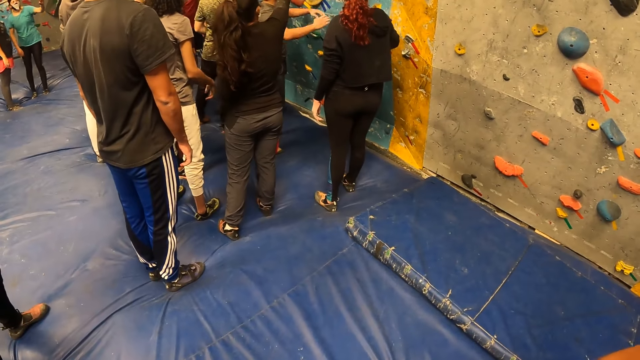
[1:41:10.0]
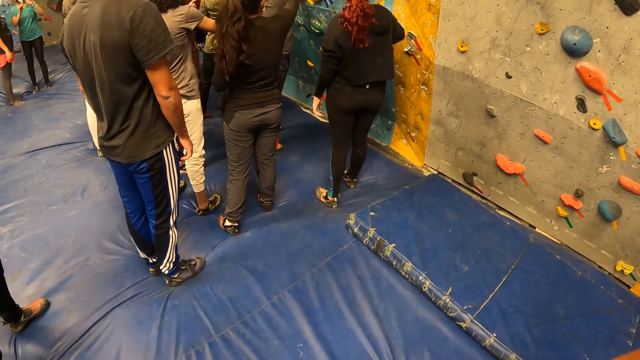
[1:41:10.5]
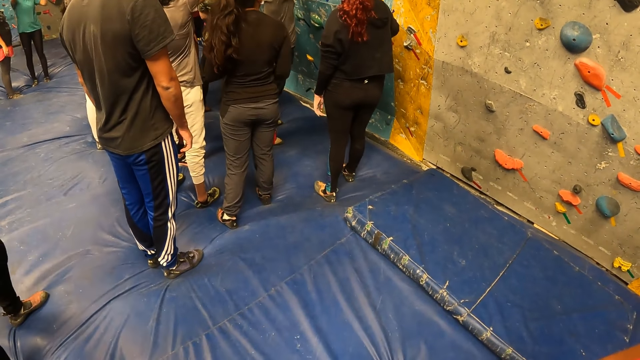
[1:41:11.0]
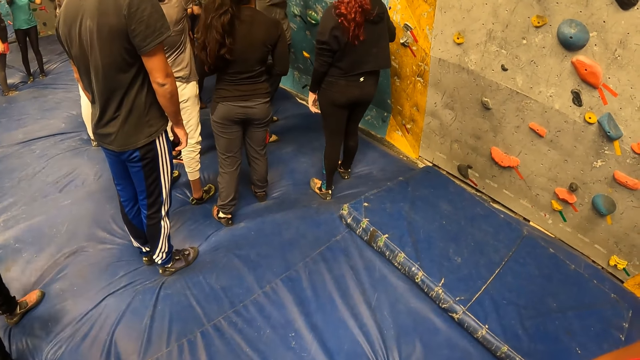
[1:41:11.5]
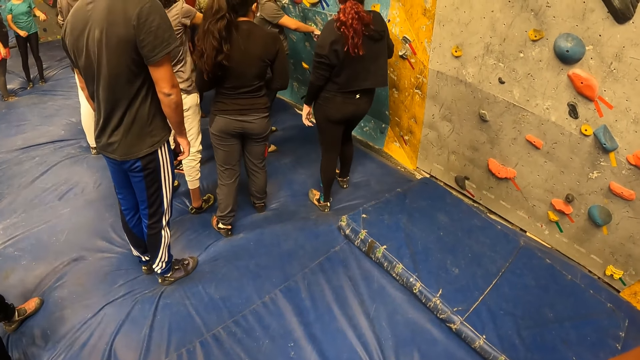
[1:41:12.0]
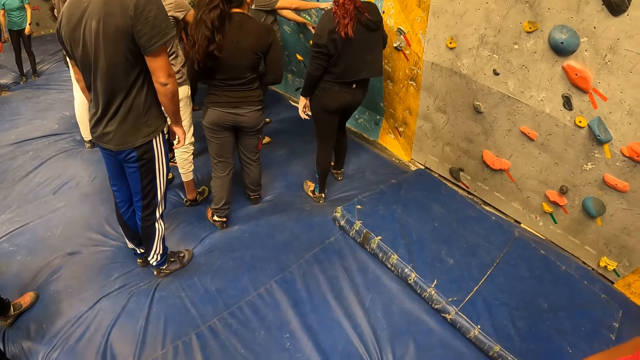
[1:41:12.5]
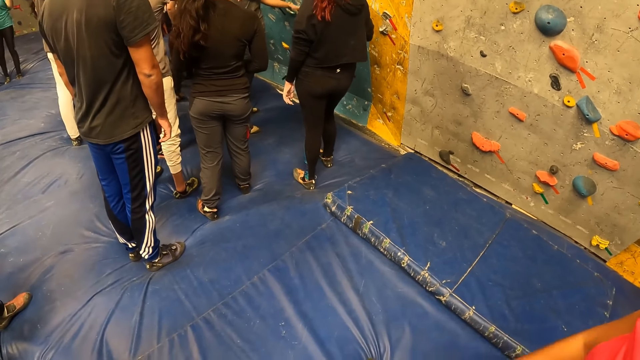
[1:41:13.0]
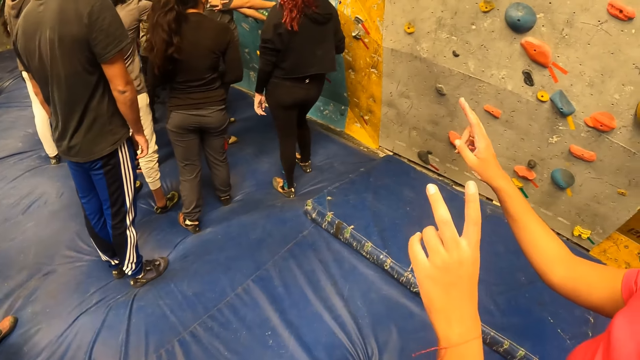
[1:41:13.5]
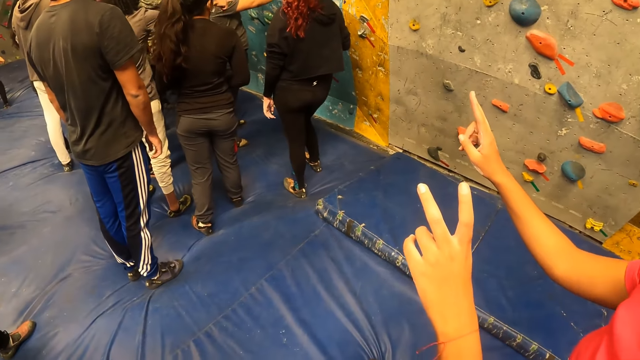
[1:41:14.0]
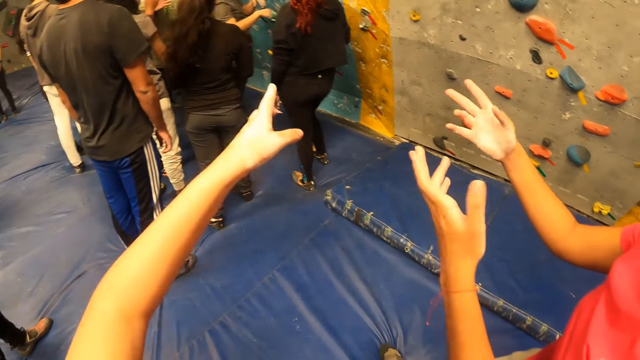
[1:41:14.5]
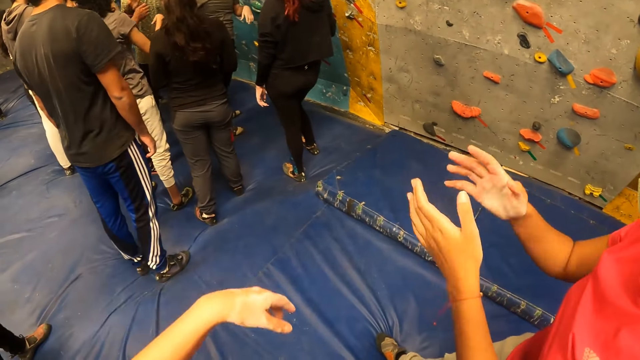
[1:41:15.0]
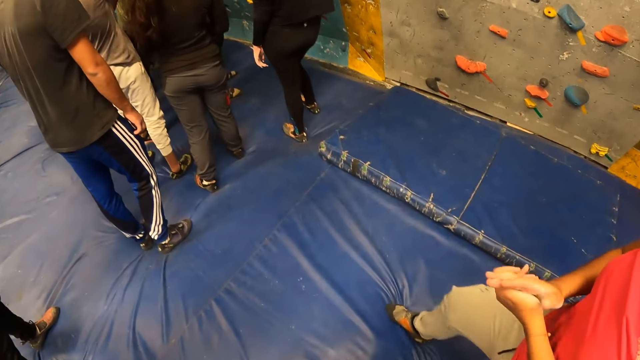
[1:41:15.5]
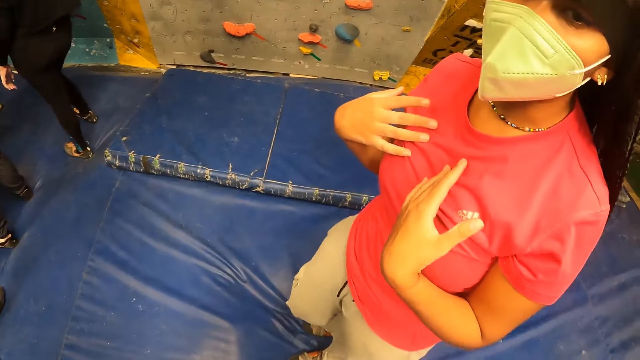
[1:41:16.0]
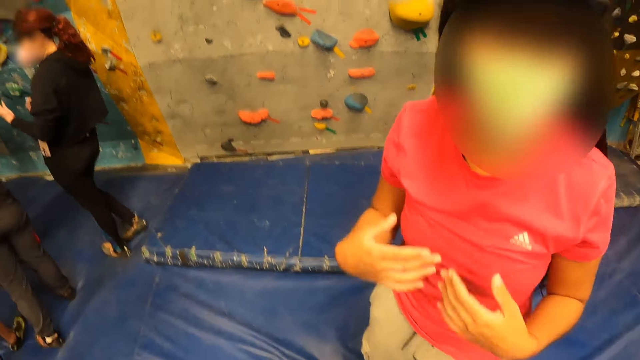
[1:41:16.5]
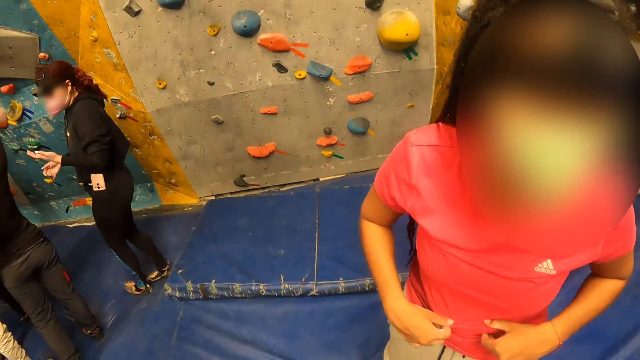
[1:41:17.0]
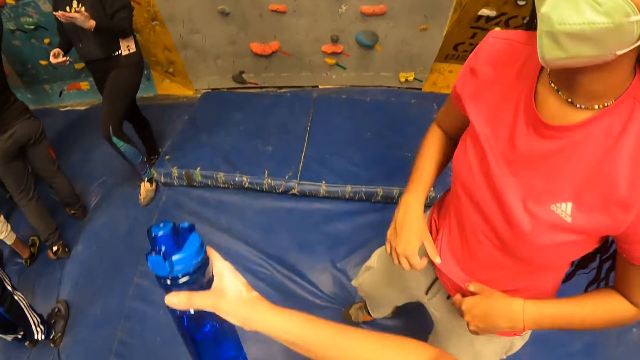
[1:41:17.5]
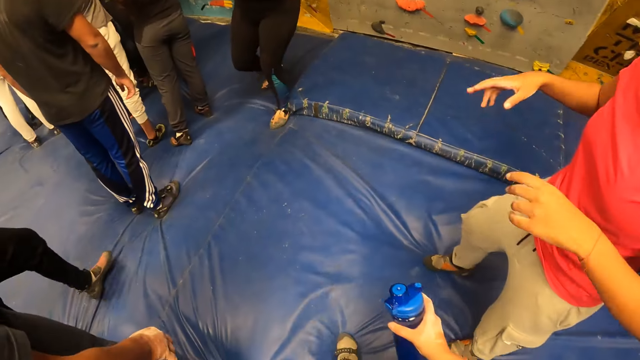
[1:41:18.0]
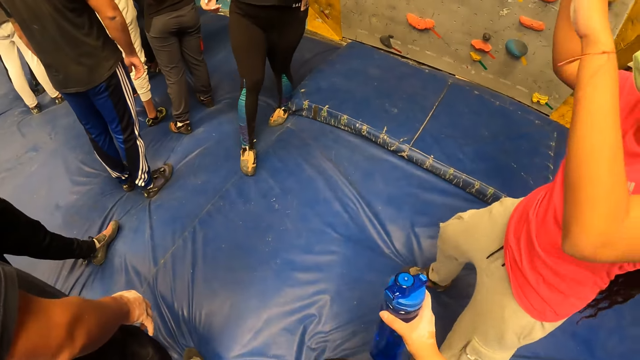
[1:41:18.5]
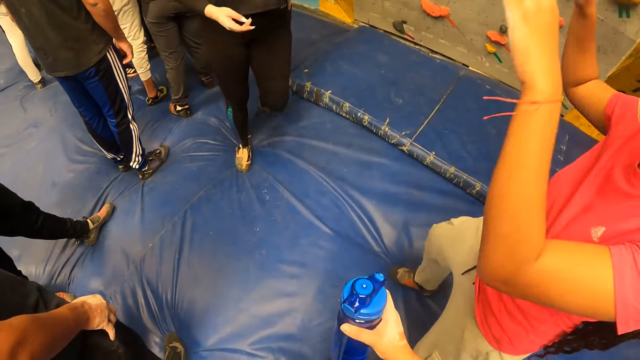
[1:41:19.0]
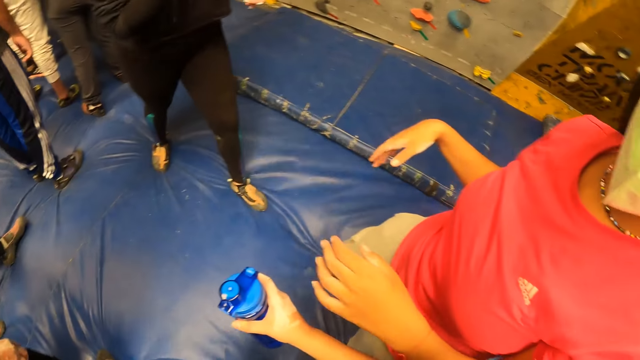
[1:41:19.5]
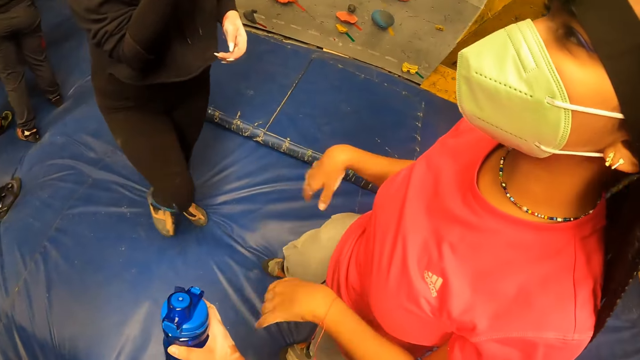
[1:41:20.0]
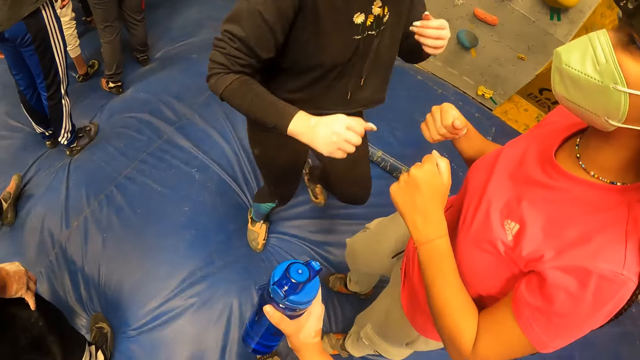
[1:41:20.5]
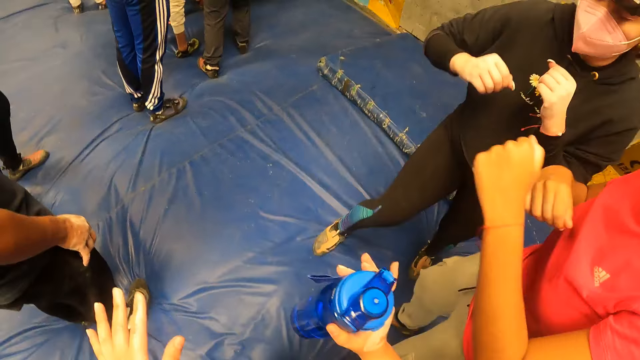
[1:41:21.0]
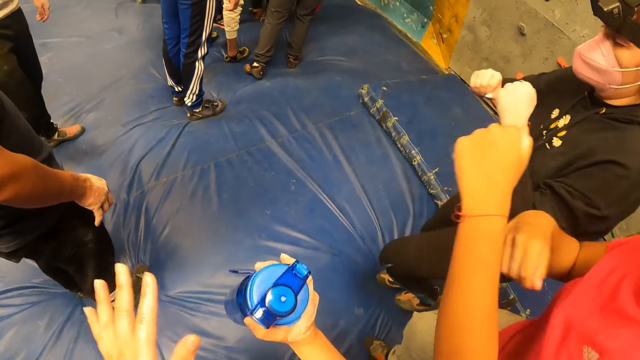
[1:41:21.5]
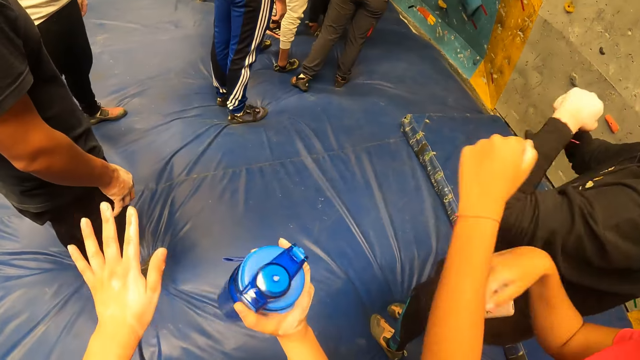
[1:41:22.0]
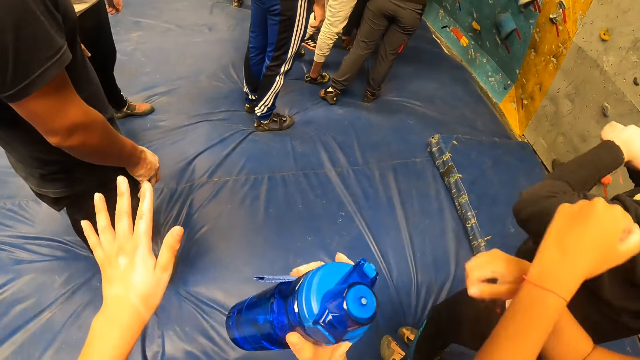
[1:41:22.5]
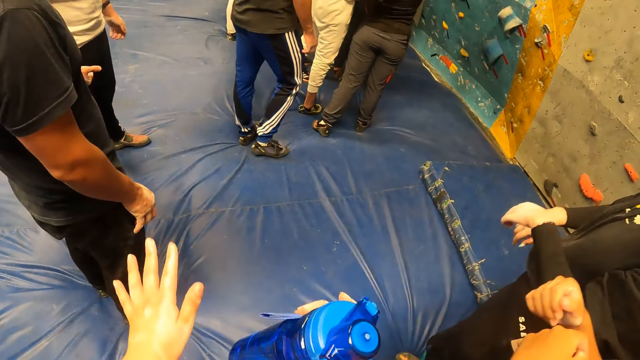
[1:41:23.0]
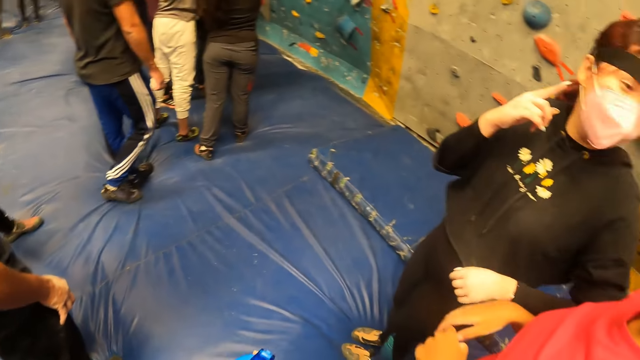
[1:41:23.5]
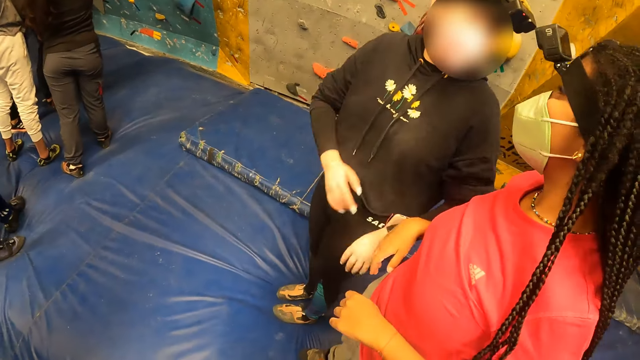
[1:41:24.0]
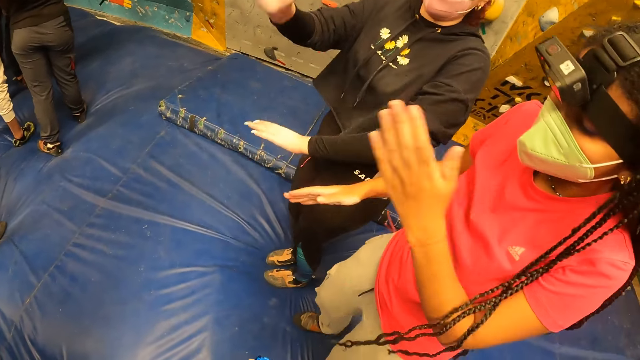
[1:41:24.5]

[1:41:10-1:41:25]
The camera wearer looks around the room. He lifts his hand. He converses with a woman. He looks around the room. A woman interacts with another woman. The camera wearer dances.

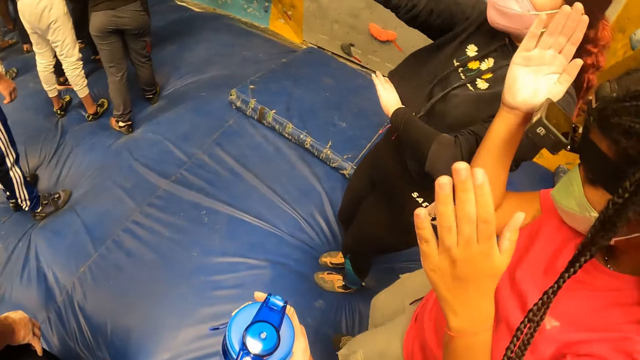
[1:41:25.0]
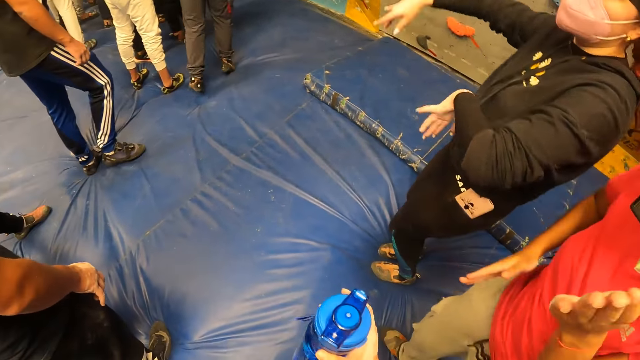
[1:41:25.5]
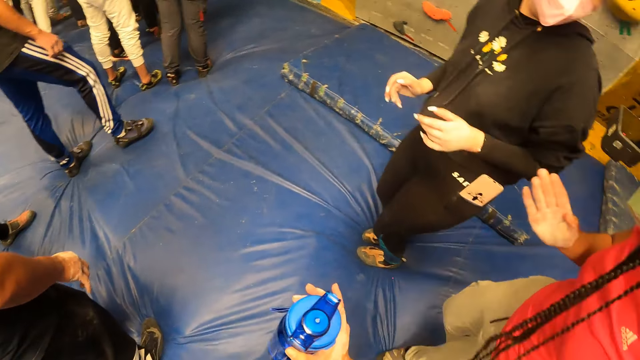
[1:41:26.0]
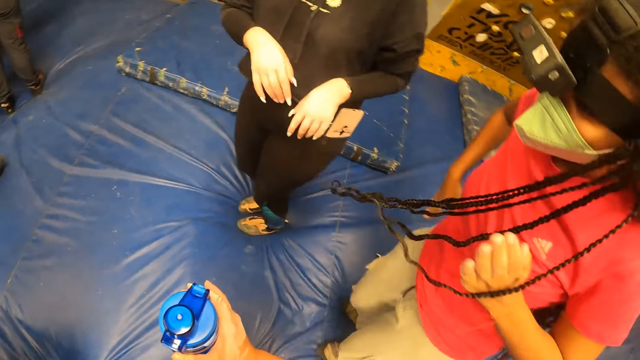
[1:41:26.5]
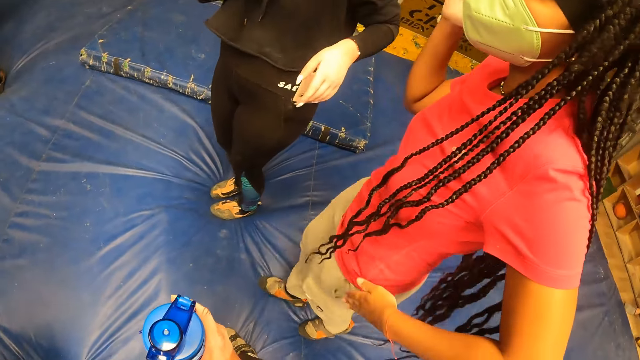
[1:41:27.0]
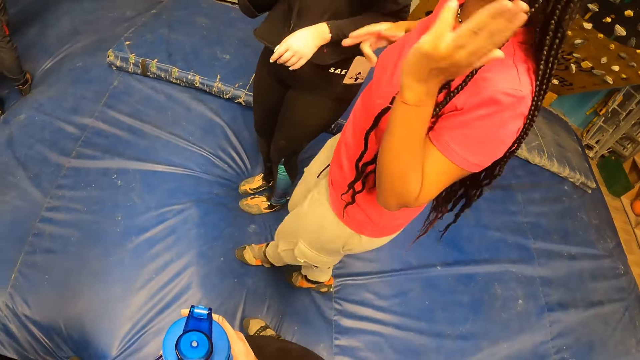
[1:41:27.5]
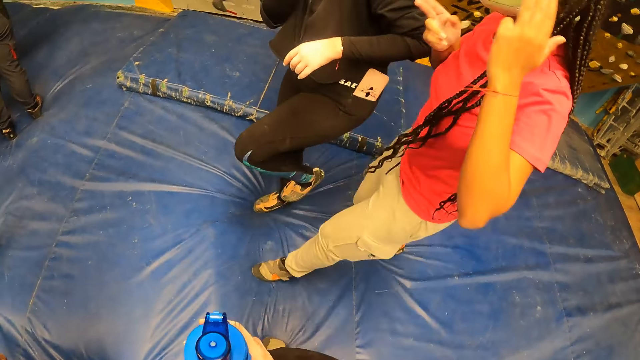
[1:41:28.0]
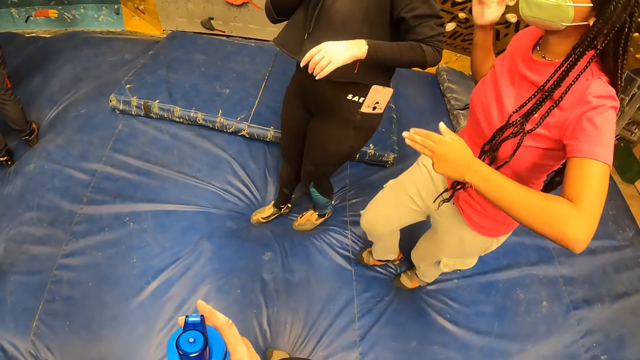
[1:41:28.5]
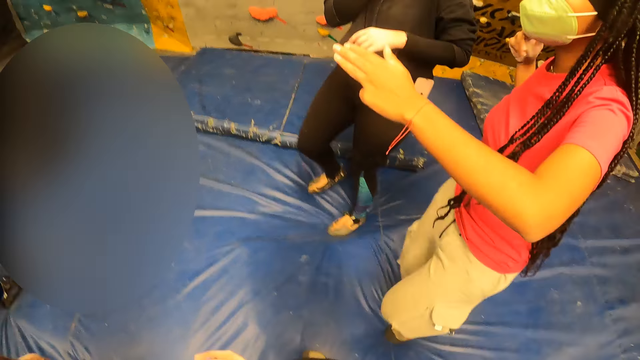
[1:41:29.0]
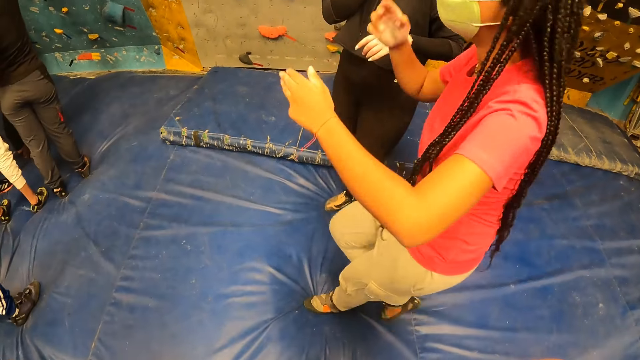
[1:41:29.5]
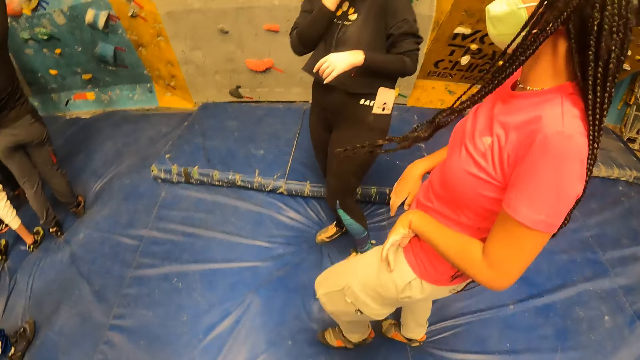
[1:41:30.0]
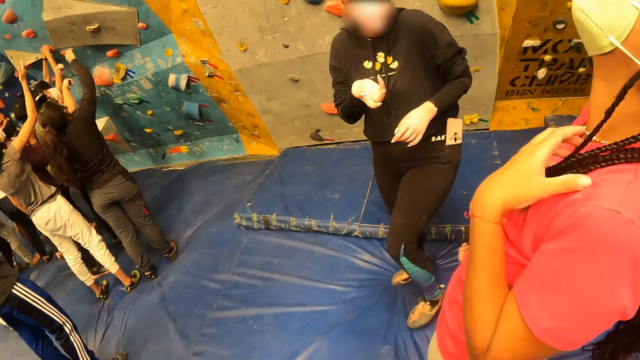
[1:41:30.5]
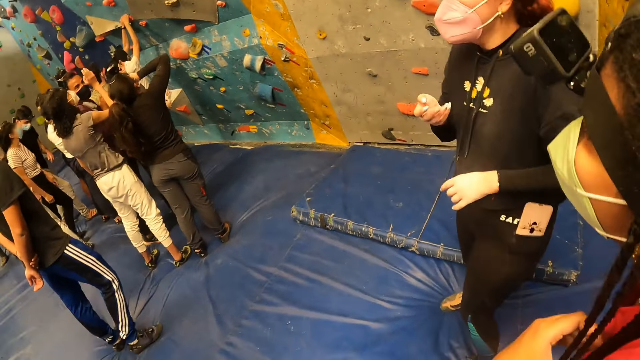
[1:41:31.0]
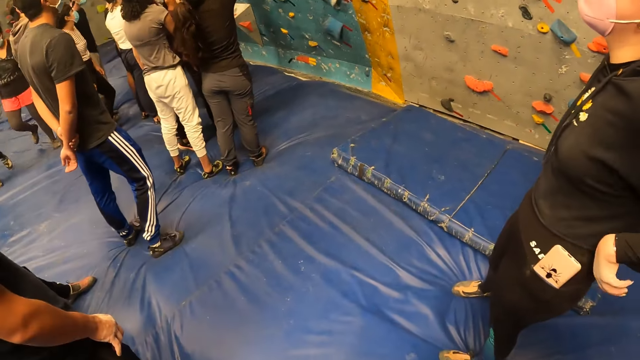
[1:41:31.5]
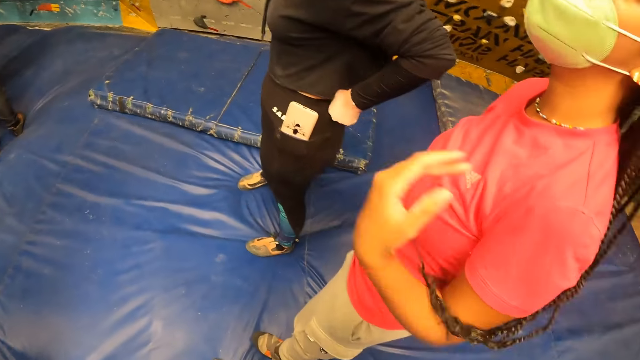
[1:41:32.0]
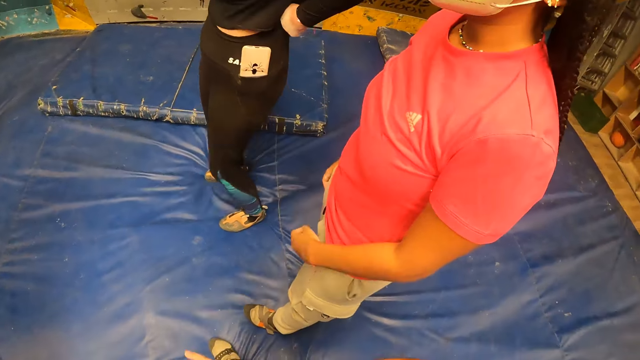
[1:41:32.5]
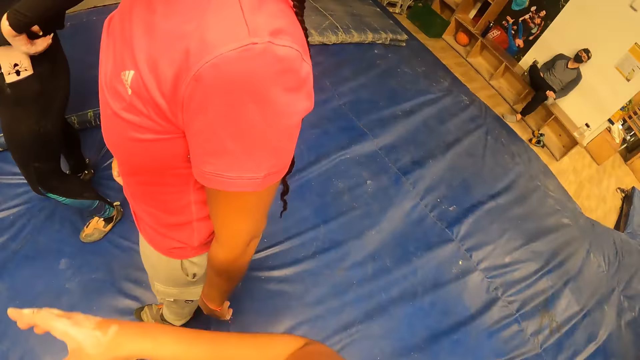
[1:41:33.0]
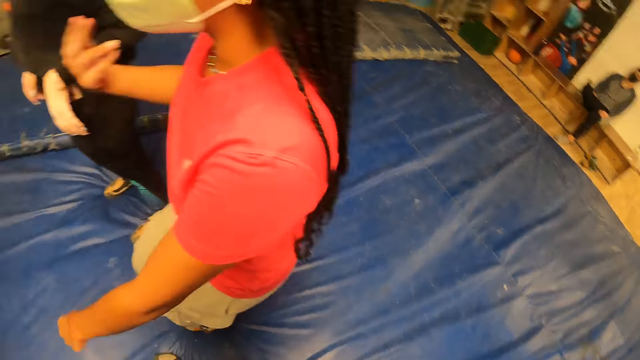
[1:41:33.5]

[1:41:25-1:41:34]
The camera wearer looks around the room.
